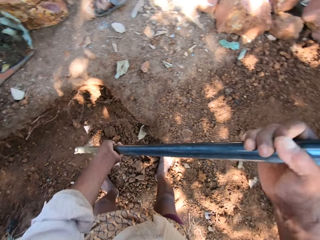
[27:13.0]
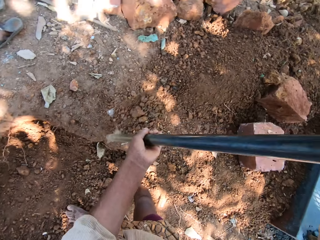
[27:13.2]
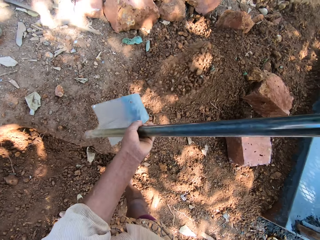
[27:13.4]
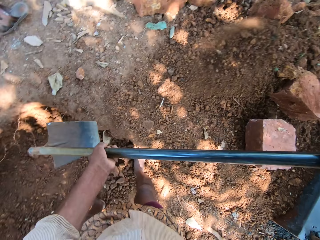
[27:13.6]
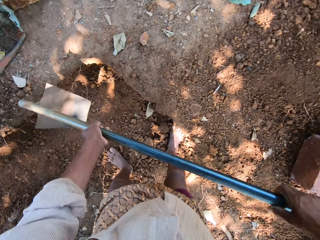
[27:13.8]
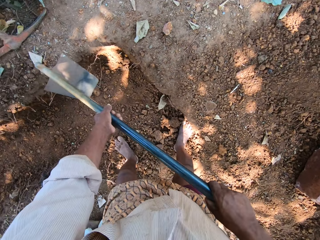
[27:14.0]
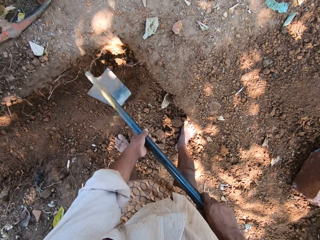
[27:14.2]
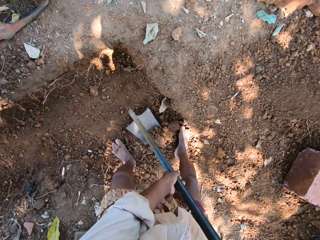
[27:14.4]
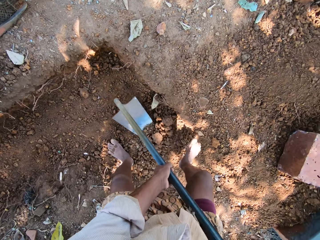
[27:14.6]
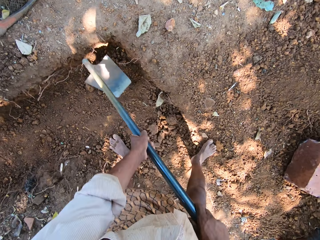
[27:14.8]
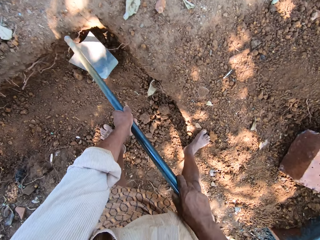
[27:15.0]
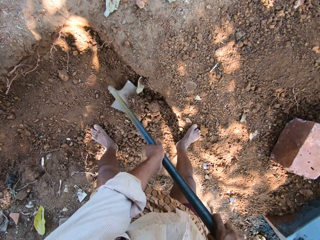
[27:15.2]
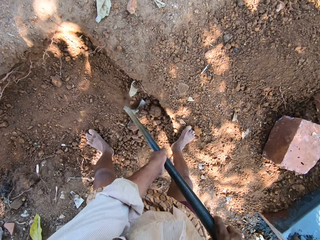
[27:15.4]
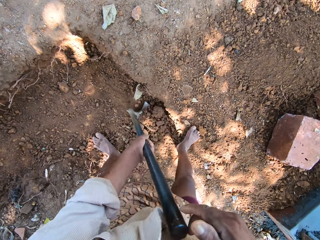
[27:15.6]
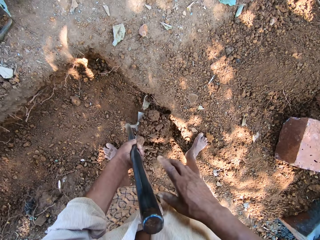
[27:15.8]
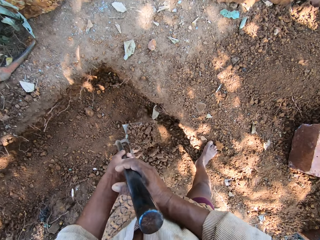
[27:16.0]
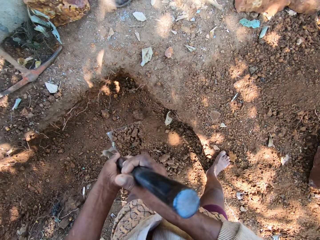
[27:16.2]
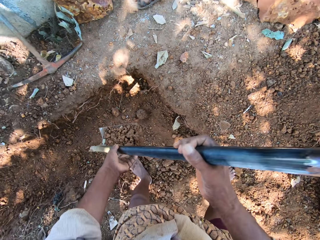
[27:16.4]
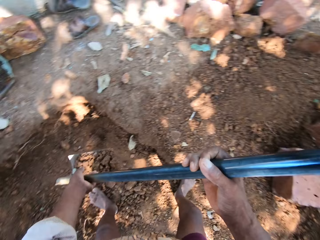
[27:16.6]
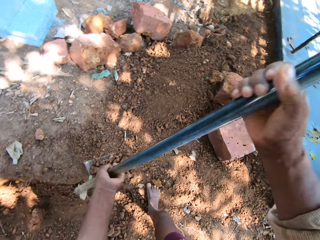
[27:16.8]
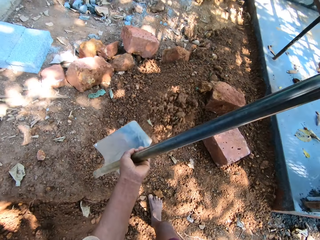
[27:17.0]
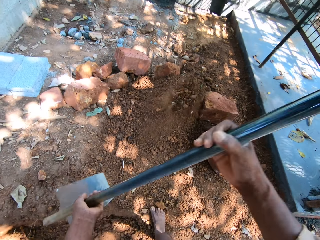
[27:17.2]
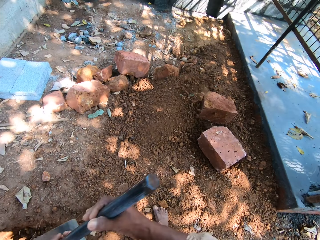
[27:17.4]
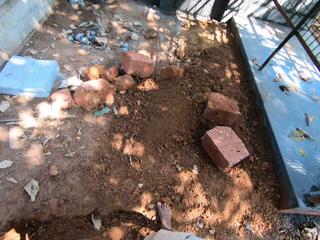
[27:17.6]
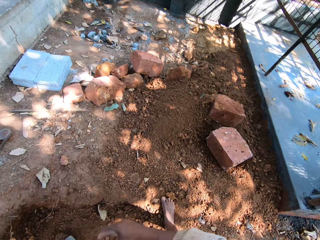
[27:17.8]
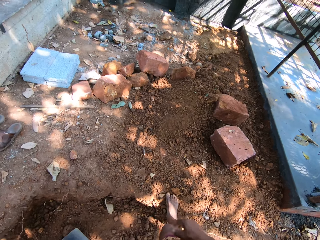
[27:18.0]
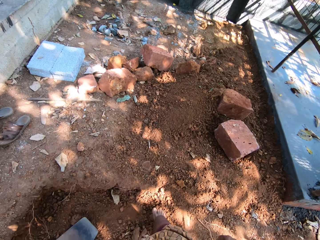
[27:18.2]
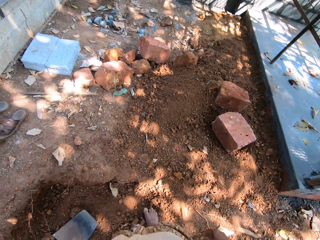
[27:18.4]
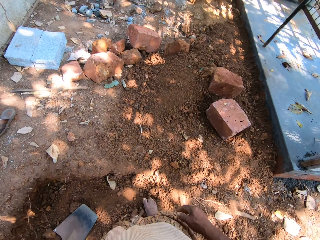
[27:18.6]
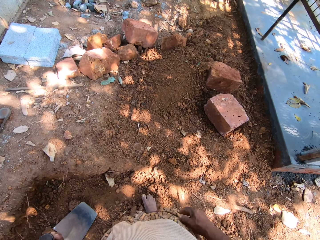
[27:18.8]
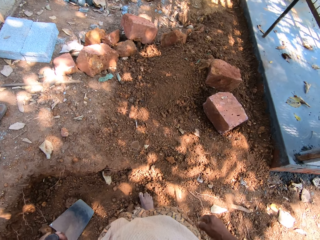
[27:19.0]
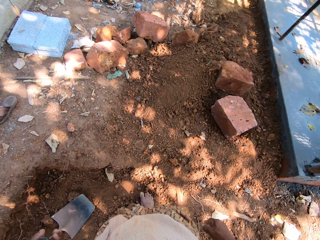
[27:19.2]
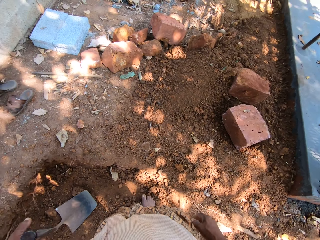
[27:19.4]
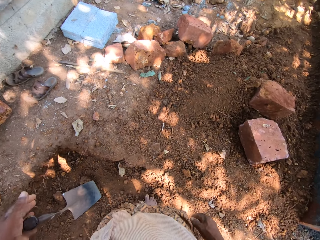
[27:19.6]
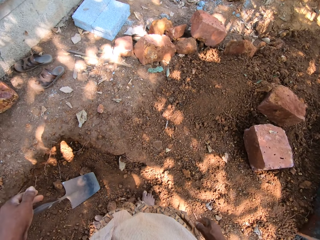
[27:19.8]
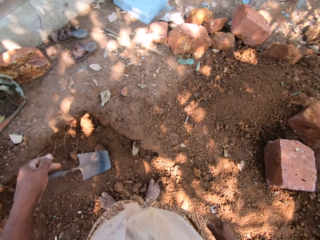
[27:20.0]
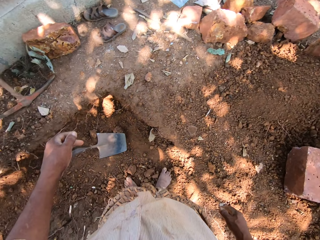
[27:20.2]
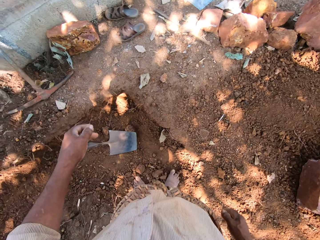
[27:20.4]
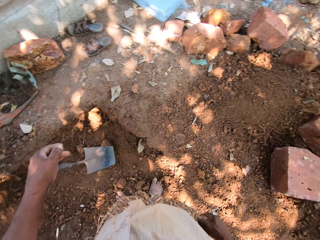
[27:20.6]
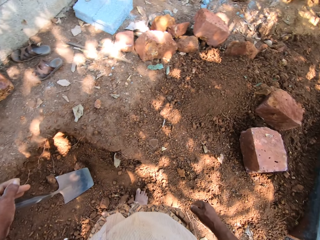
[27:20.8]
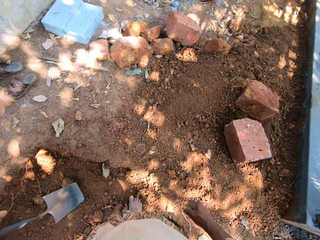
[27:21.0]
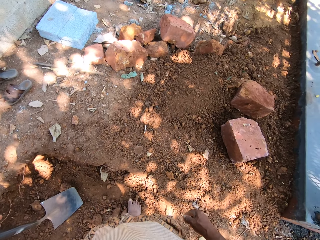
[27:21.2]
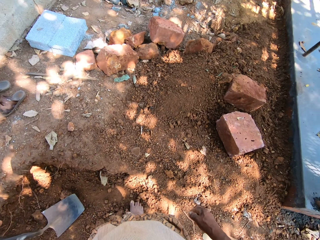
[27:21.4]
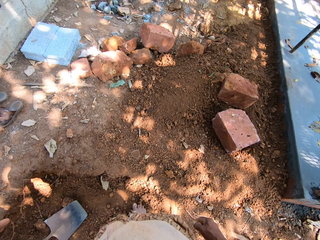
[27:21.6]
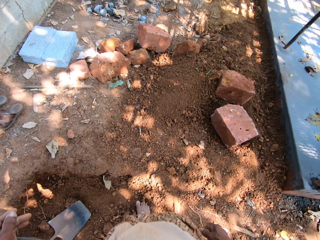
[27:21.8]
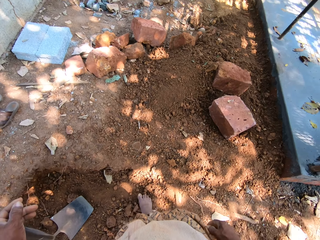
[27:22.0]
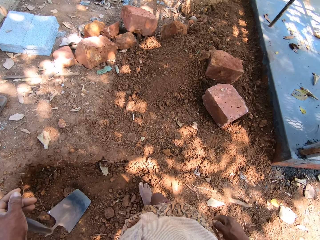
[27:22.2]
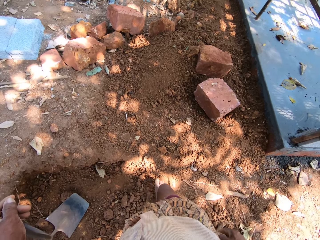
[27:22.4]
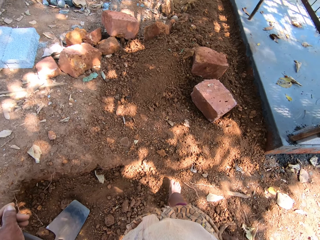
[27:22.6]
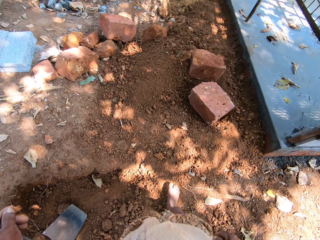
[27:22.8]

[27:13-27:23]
The camera wearer pours sand on the ground with the hoe in both hands. He packs the sand or dirt from the ground with the hoe in both hands. He digs the dirt. He packs some sand from the pit with the digging hoe in both hands. He pours the sand from the digging hoe in his hands on the ground. He stands at a field. He holds the digging hoe in the pit with his left hand.

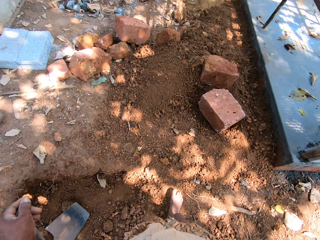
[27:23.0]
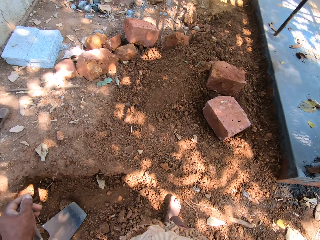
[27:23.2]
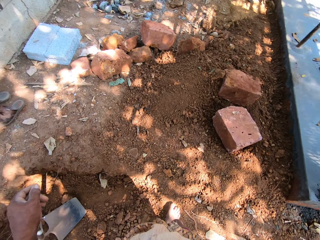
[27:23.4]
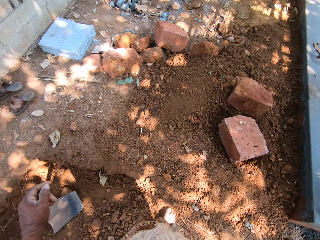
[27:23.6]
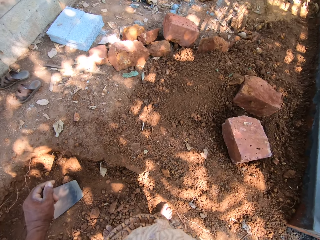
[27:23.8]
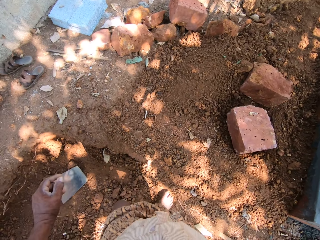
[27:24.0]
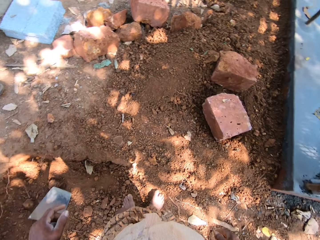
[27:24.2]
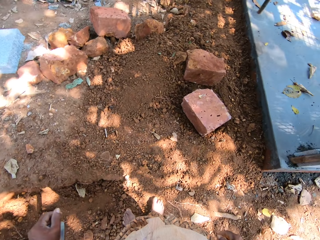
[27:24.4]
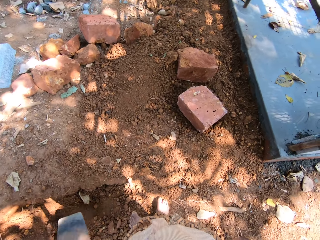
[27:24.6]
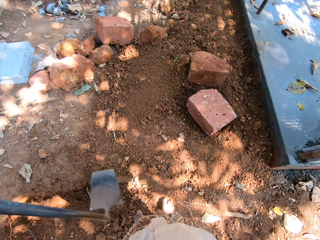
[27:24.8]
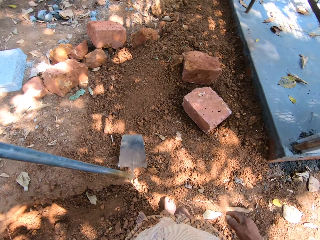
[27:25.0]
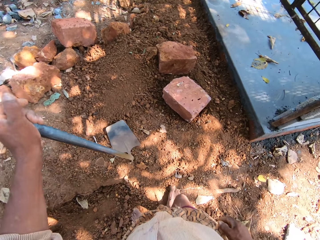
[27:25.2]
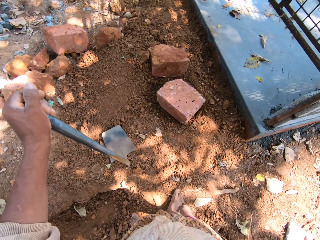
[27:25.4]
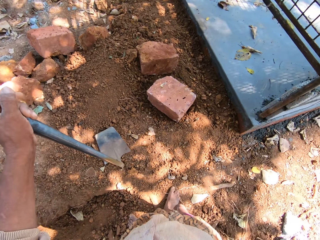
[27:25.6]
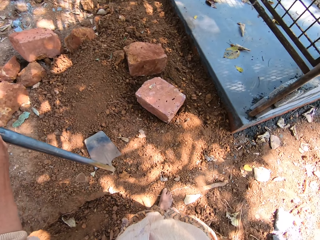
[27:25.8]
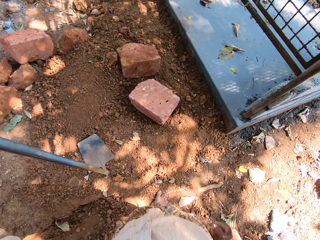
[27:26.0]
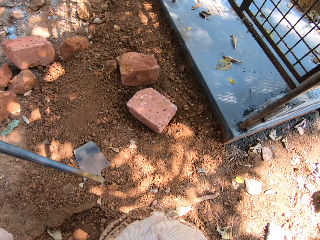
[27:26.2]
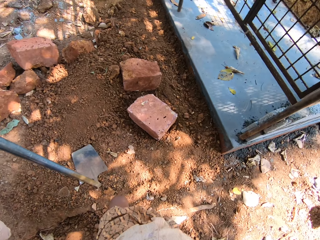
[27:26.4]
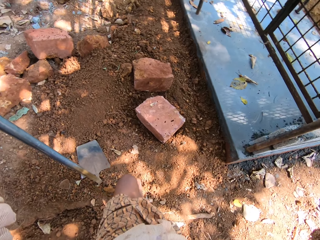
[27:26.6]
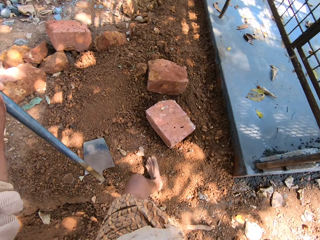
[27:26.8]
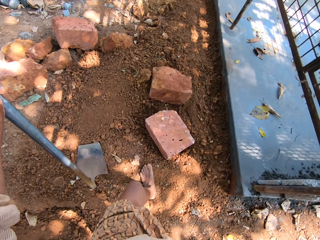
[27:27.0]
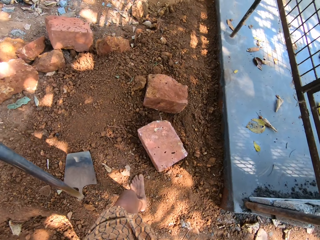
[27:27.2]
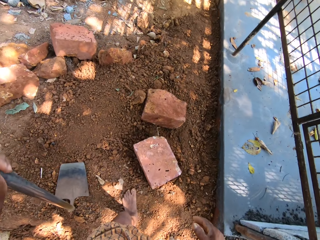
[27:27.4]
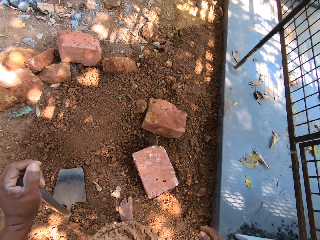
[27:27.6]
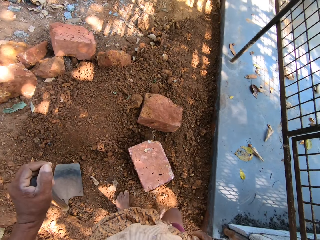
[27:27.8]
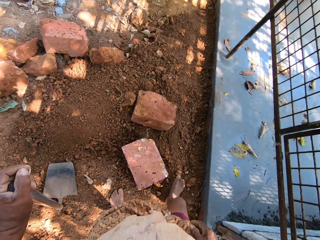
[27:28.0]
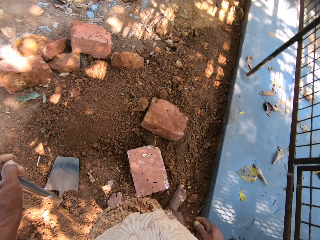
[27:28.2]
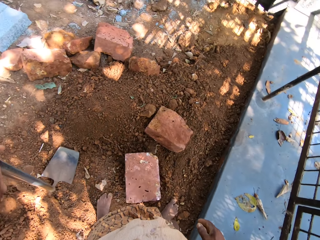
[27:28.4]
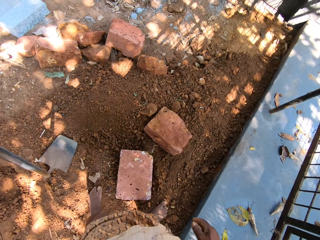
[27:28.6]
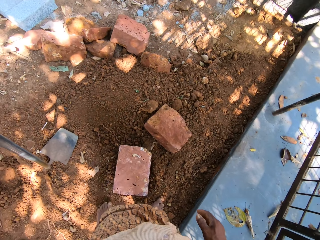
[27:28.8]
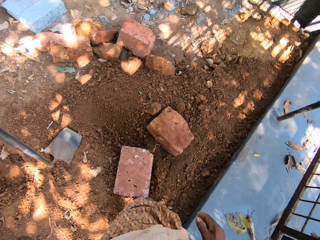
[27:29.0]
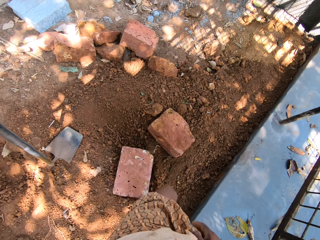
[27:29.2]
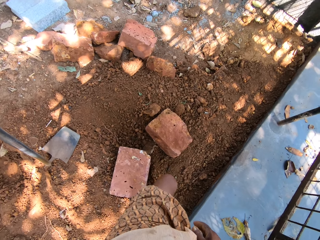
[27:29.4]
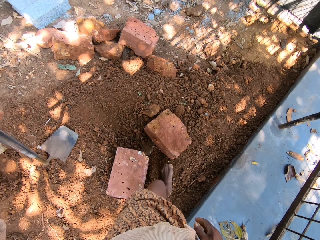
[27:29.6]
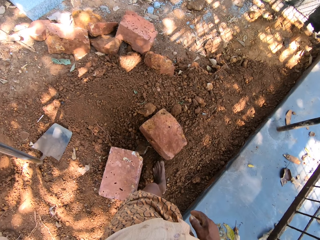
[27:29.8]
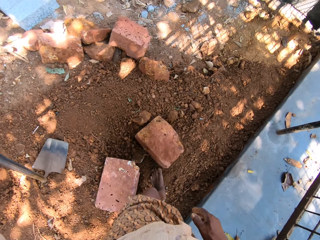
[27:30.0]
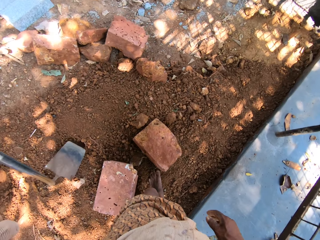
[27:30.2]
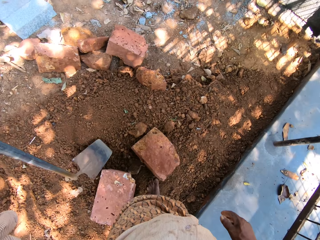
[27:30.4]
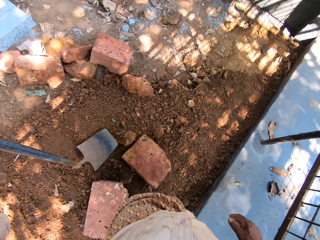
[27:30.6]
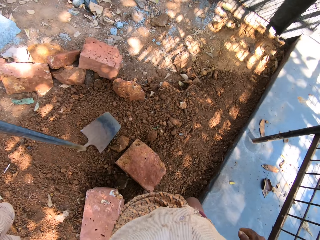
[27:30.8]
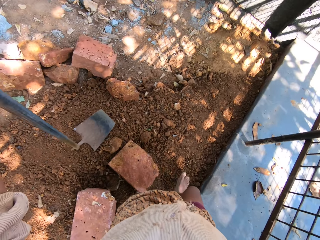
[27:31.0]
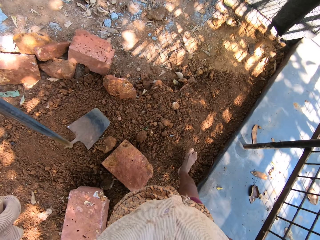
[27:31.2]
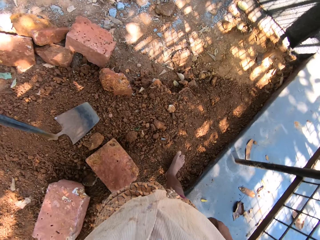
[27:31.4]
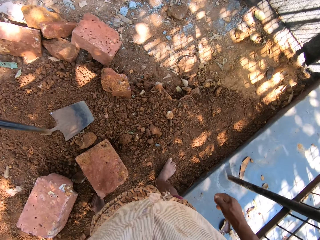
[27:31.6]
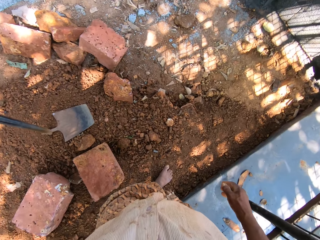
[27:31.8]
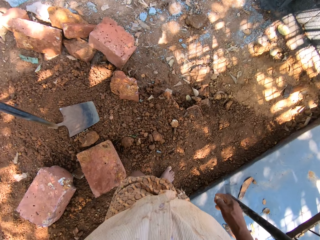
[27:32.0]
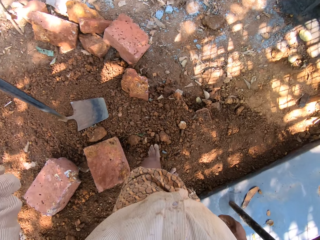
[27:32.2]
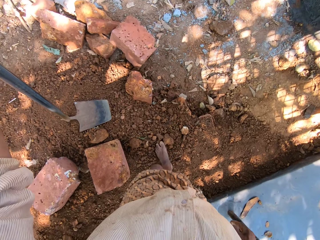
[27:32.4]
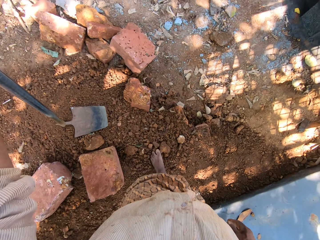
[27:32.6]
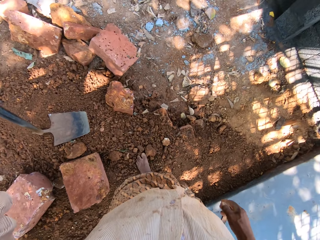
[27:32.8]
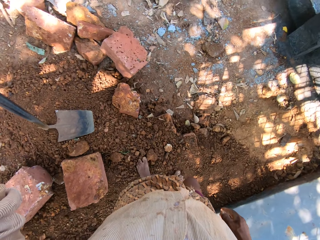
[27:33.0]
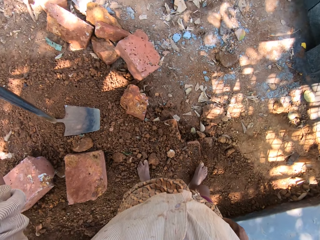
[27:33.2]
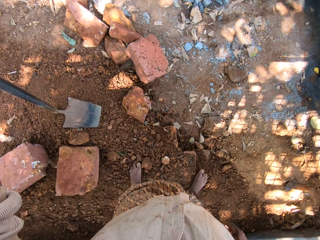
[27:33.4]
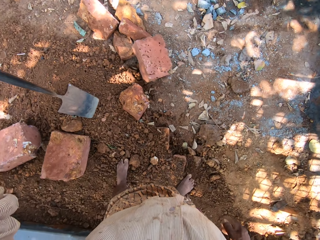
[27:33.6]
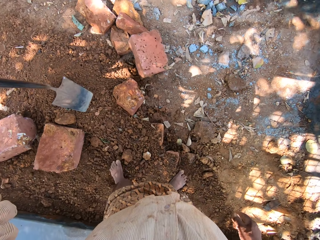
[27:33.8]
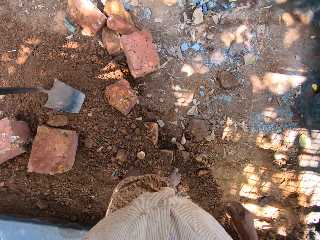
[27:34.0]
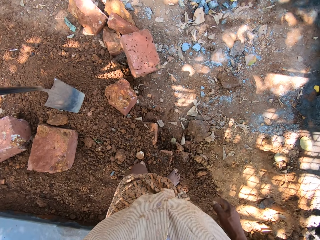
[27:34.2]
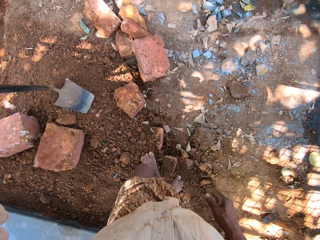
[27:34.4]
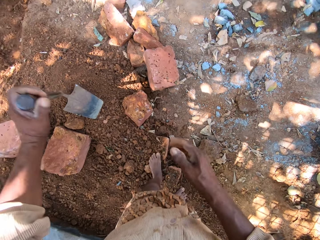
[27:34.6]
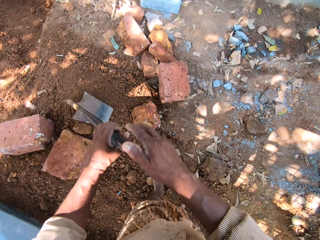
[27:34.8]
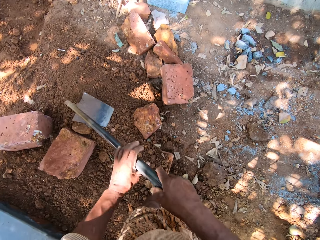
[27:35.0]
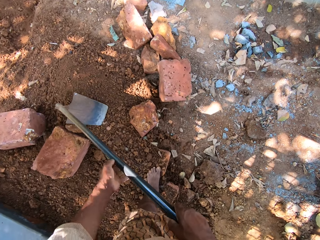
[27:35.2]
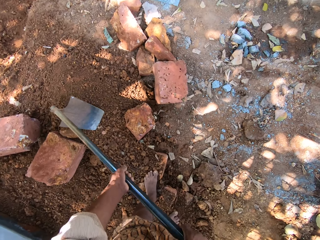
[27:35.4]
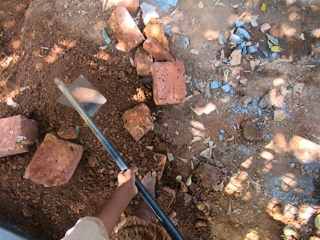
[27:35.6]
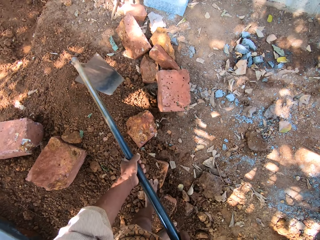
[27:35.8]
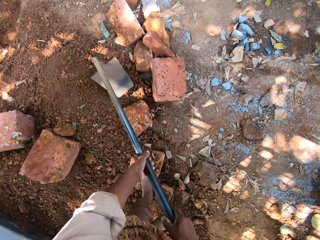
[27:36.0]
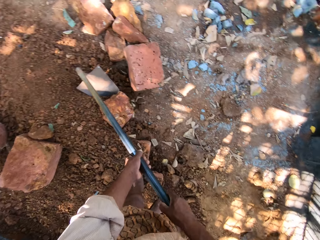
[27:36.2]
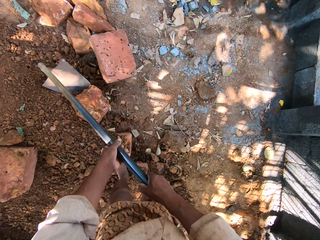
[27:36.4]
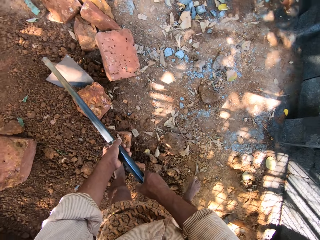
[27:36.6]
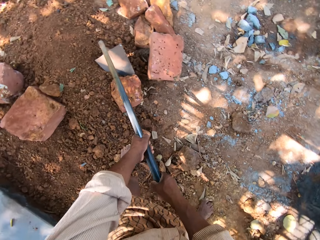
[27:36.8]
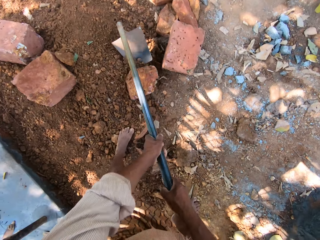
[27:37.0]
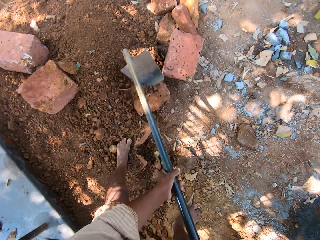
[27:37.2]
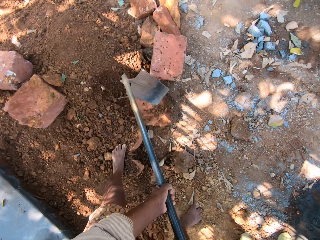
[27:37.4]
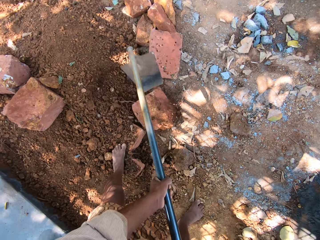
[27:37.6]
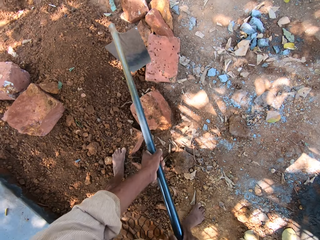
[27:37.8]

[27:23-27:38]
The camera wearer picks up the digging hoe from the pit with his left hand. He places the digging hoe in his left hand on the ground. He climbs out of the pit. He walks around the field. He holds the digging hoe with both hands. He makes the field area. He rolls a stone on the ground with the digging hoe in his hands.
